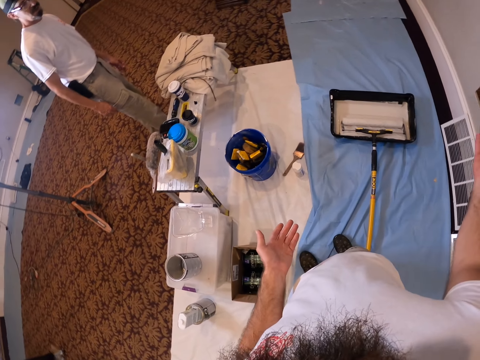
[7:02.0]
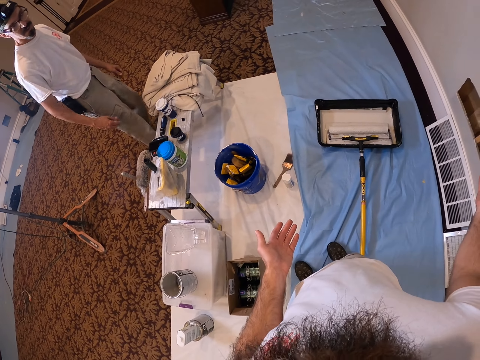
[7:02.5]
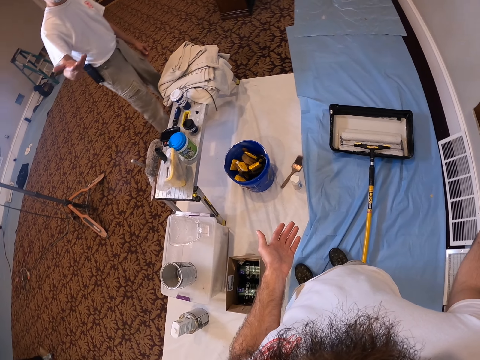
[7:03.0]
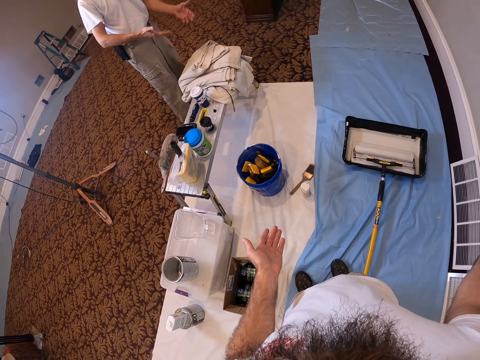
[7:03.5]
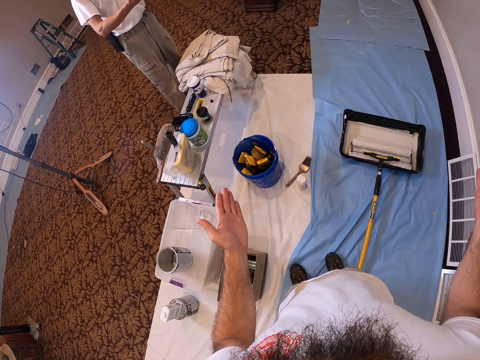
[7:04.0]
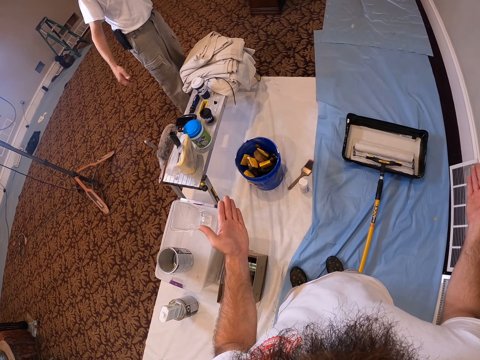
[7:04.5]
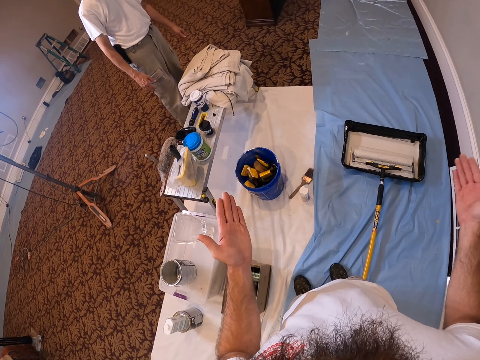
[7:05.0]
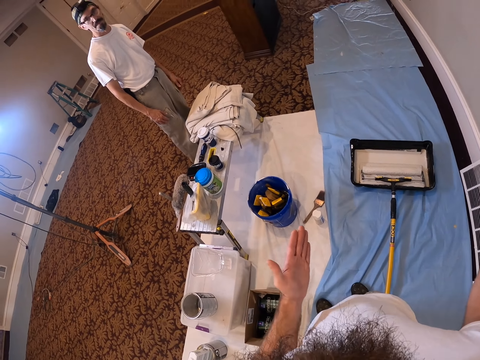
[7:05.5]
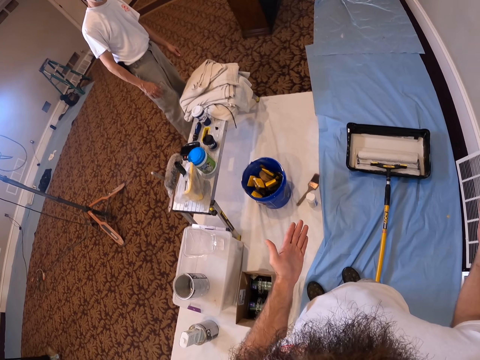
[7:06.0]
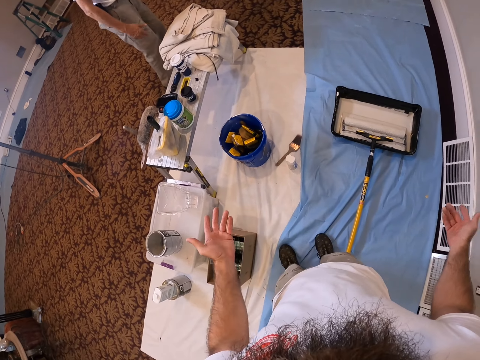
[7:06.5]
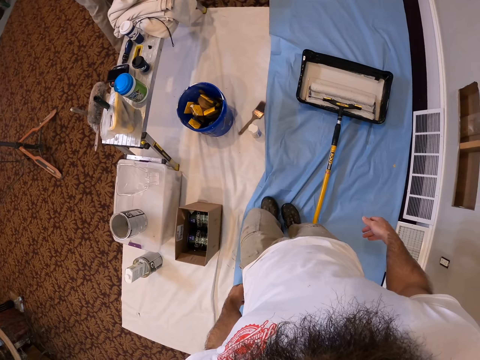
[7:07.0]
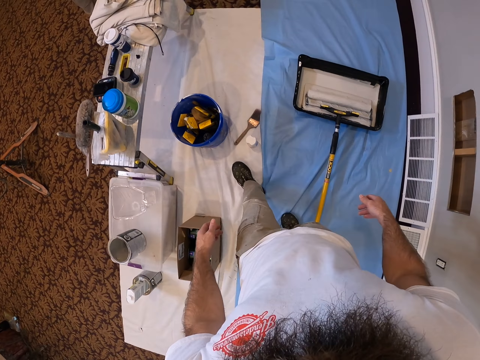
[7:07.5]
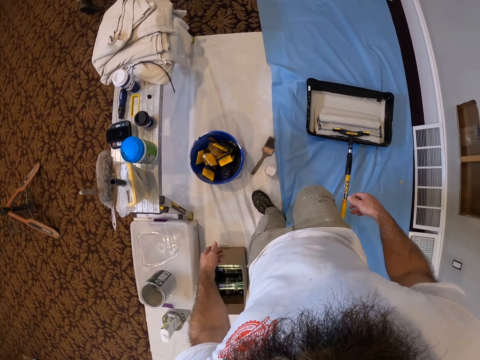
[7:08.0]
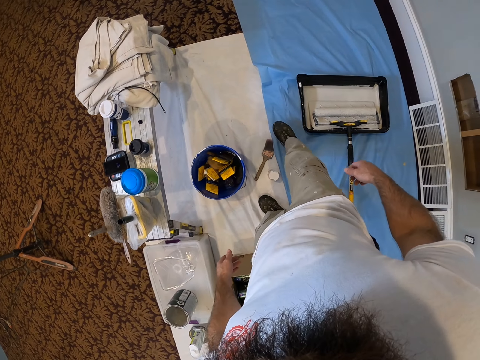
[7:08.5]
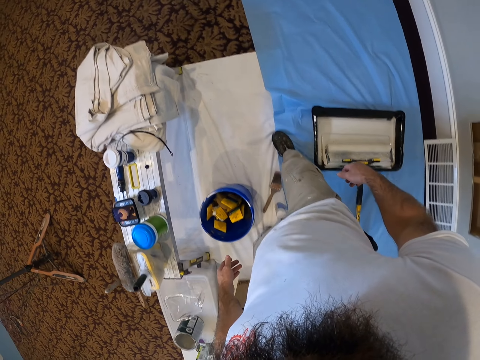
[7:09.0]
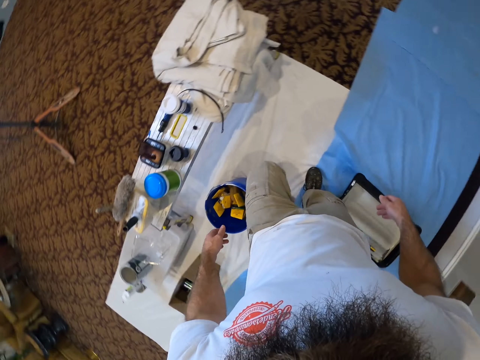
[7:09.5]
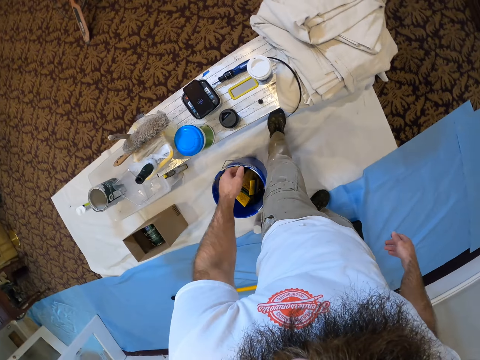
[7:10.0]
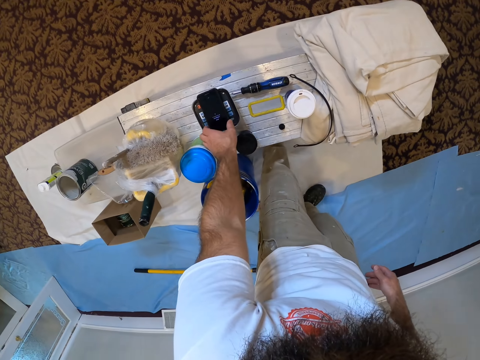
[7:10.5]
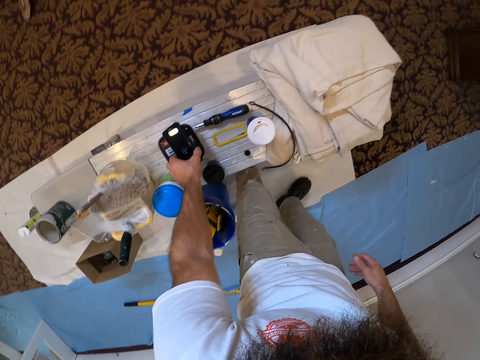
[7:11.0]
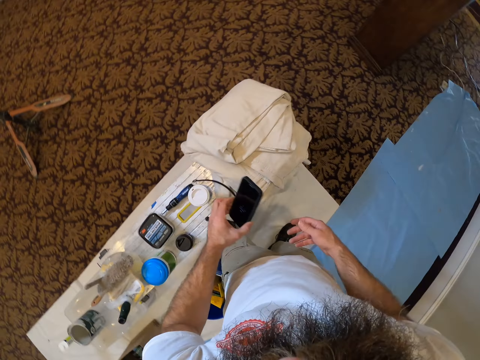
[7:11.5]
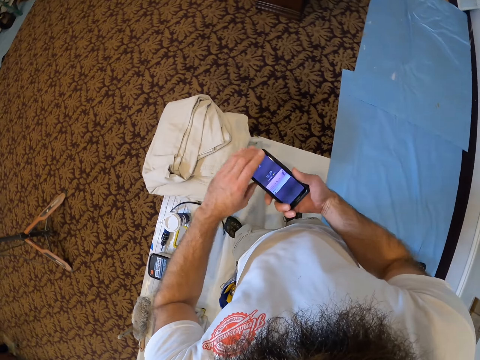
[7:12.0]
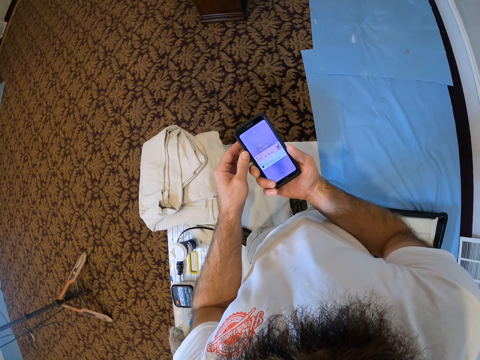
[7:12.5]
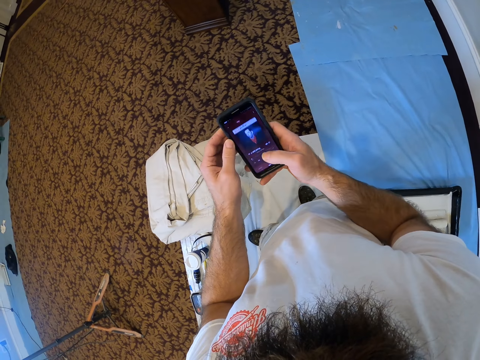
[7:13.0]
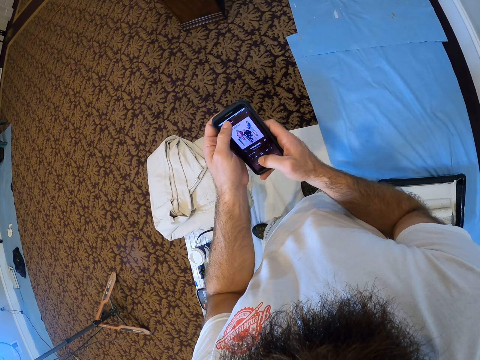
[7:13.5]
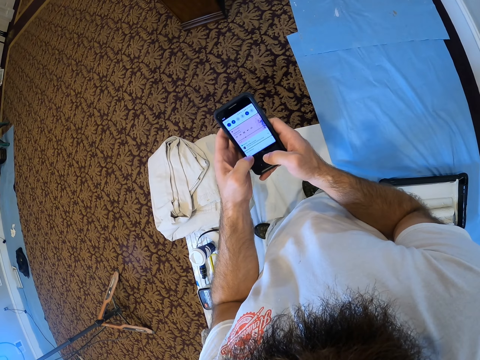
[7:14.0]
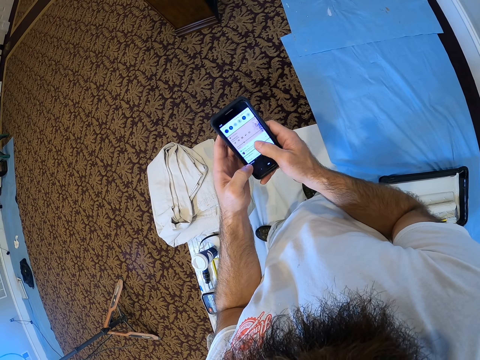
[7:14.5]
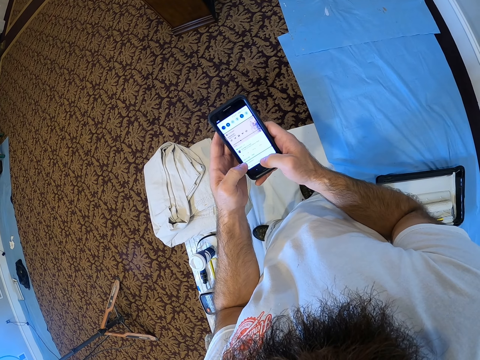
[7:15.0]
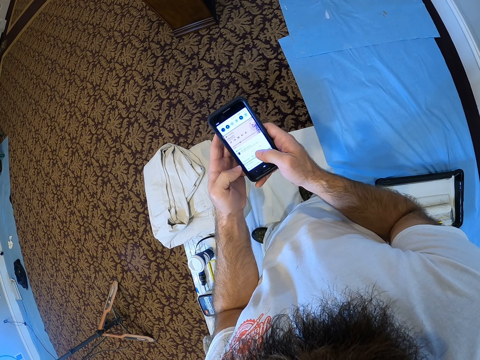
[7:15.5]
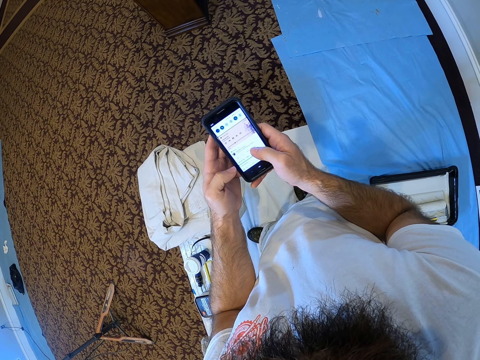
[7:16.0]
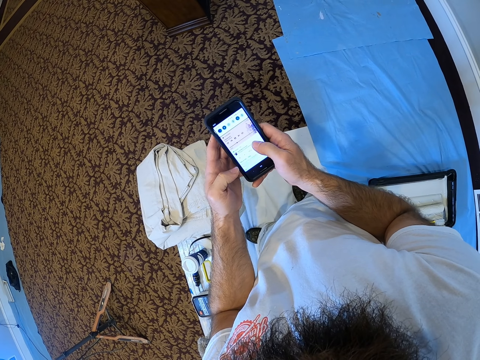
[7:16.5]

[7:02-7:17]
The camera wearer walks. He picks up a phone on a table with his left hand. He passes the phone to his right hand. He operates the phone with both hands.

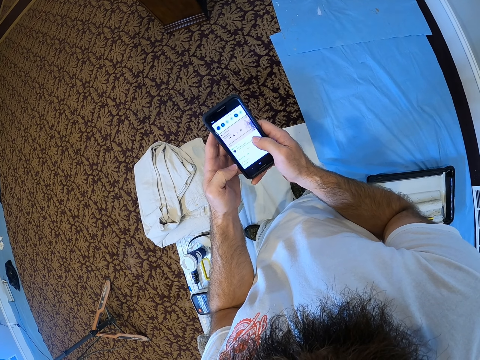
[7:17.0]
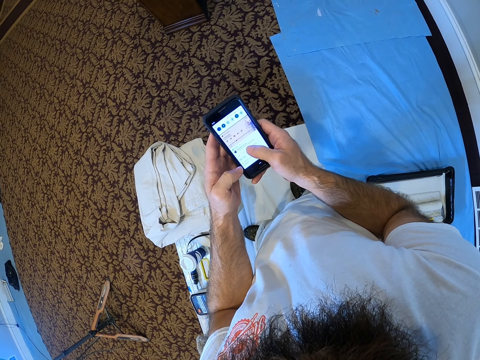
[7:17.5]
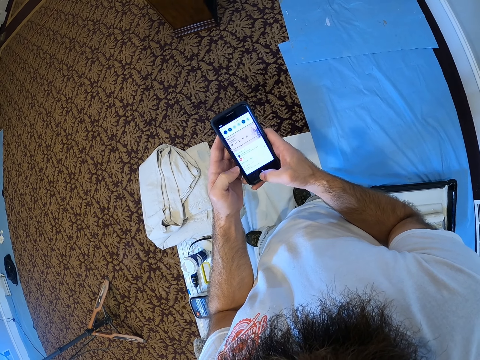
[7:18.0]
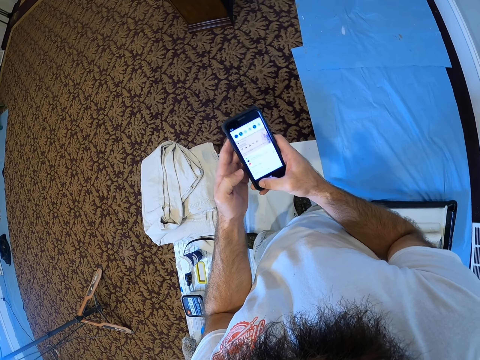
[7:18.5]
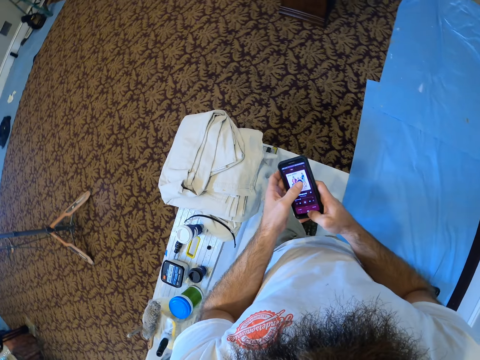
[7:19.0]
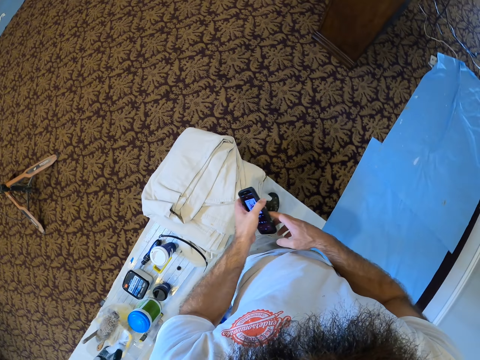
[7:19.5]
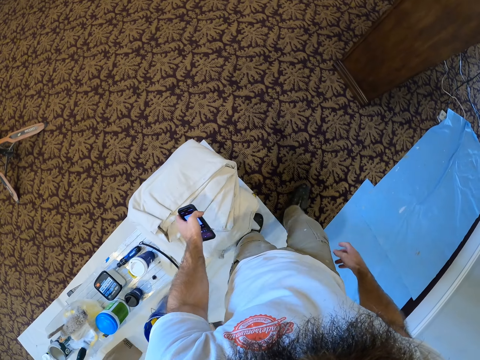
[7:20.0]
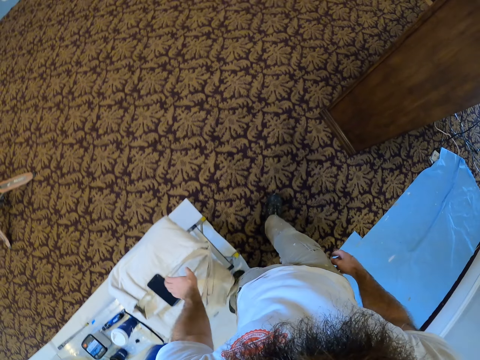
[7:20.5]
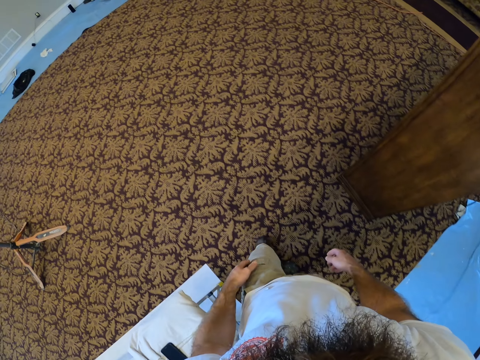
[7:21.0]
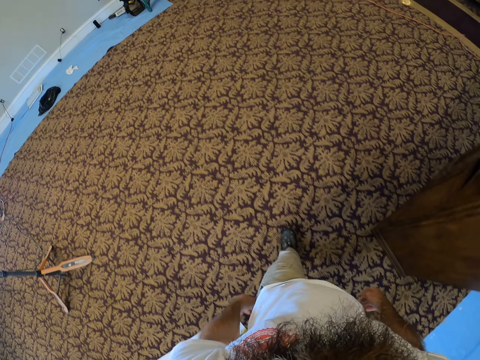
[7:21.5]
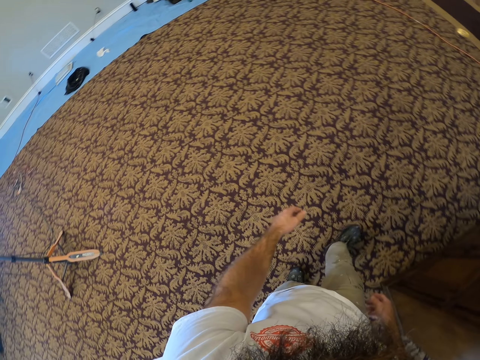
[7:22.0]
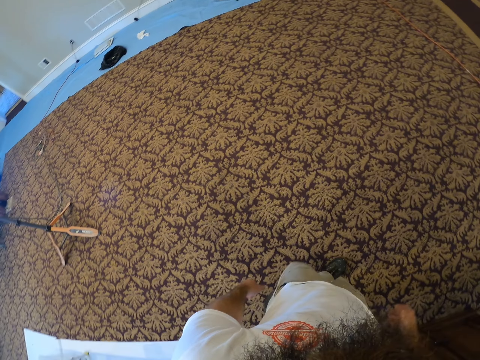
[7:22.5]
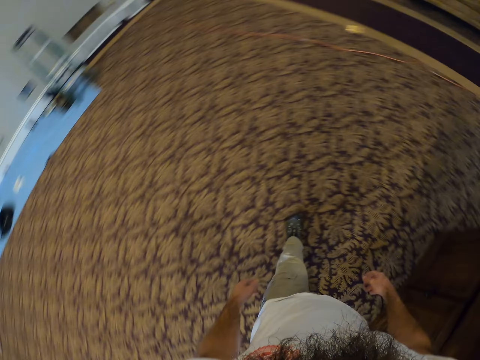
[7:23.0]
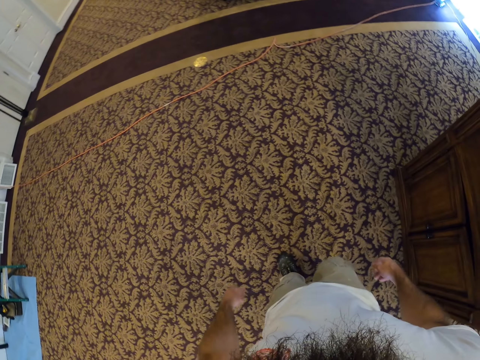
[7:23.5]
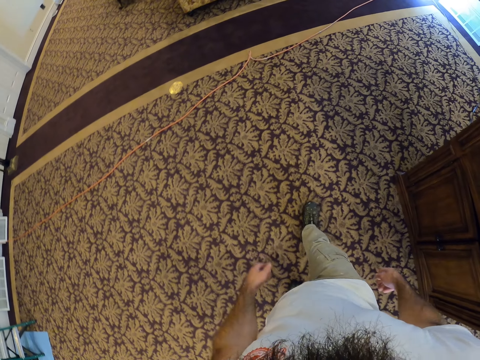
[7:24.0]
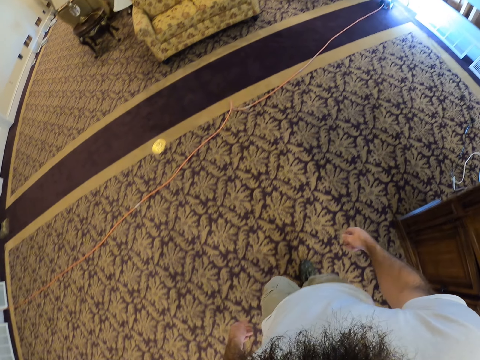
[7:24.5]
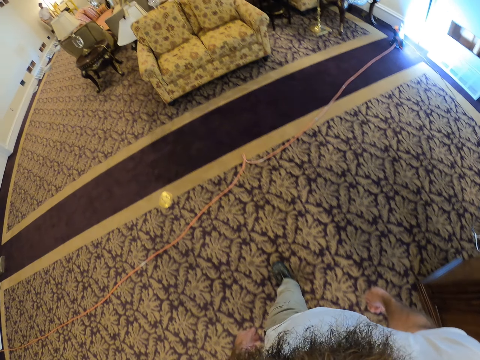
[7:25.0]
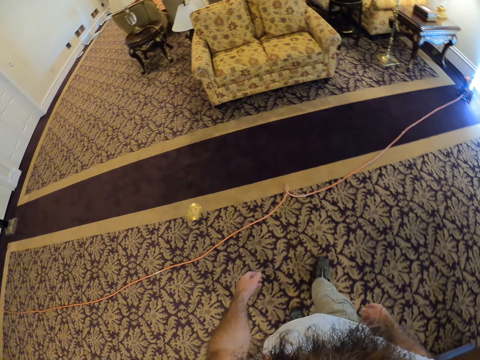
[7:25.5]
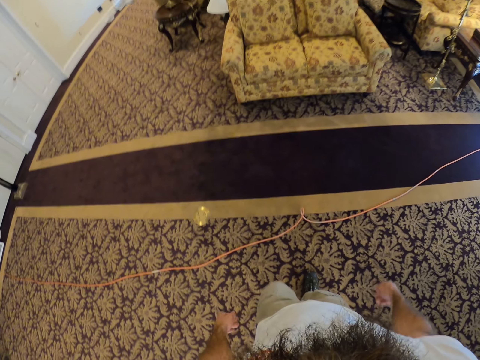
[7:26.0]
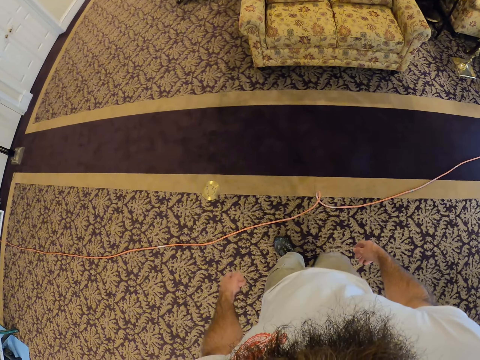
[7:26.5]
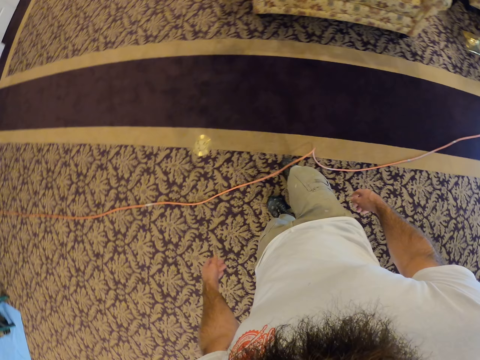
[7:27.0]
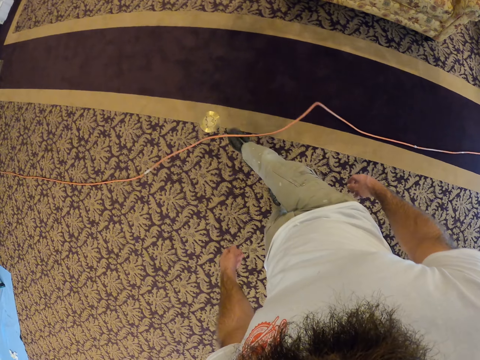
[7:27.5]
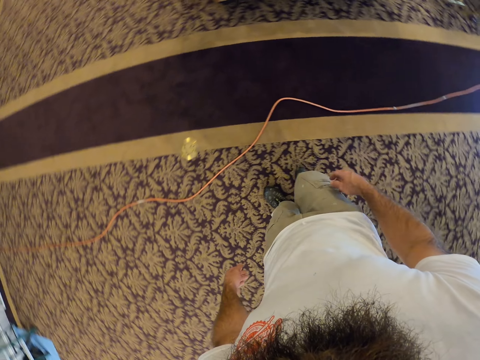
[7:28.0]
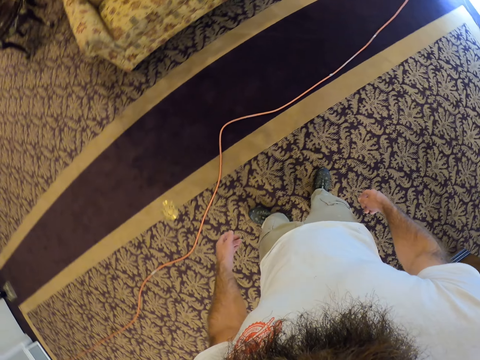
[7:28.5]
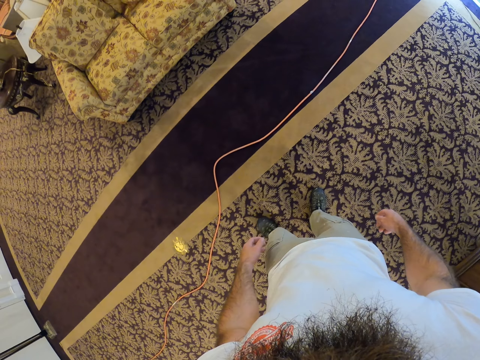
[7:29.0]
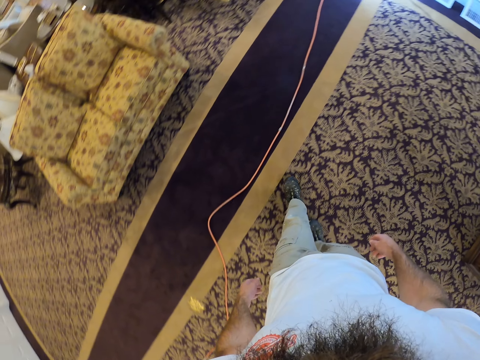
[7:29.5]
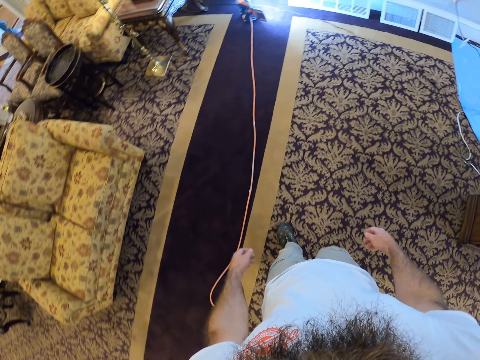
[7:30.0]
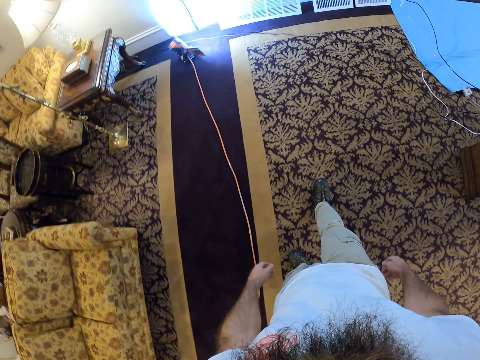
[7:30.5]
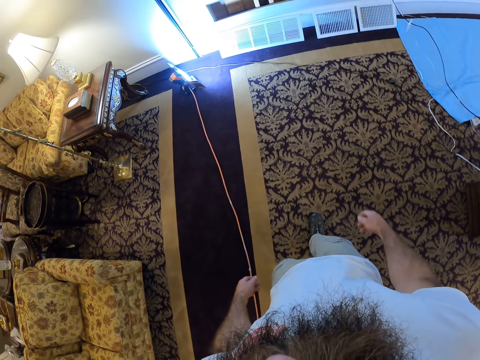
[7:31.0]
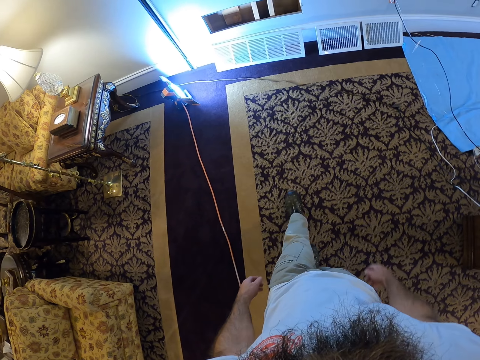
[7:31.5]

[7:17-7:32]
The camera wearer drops the phone on the table with his left hand. He walks to a sitting room. He moves a wire with his right leg. He walks.
